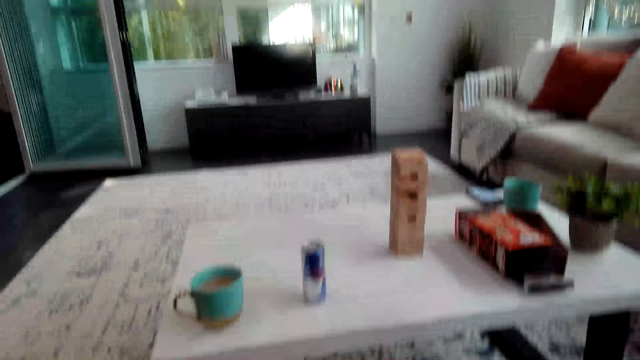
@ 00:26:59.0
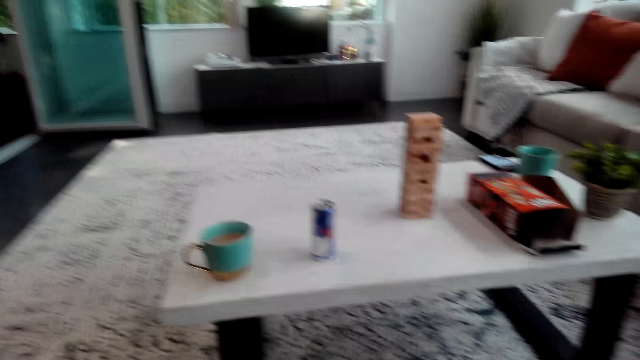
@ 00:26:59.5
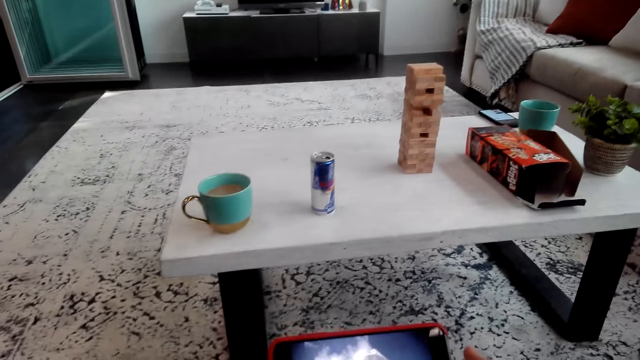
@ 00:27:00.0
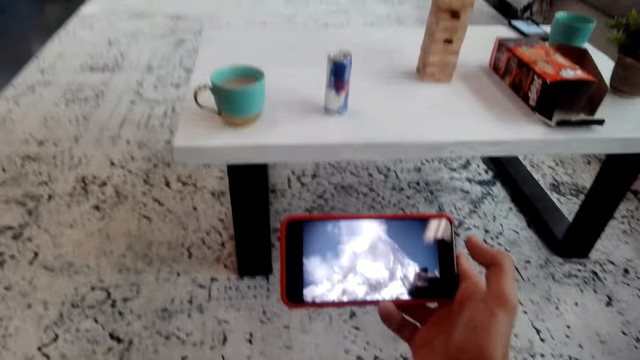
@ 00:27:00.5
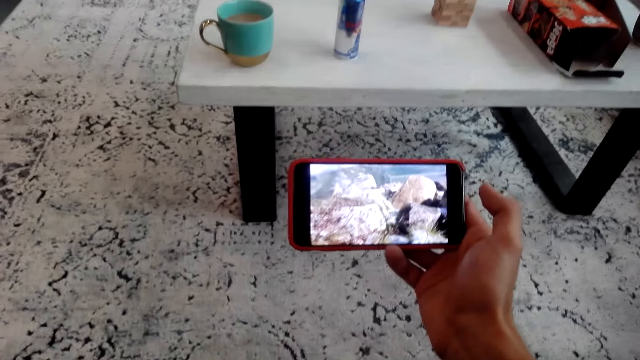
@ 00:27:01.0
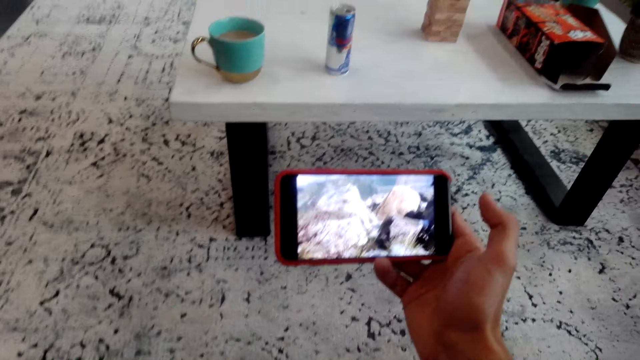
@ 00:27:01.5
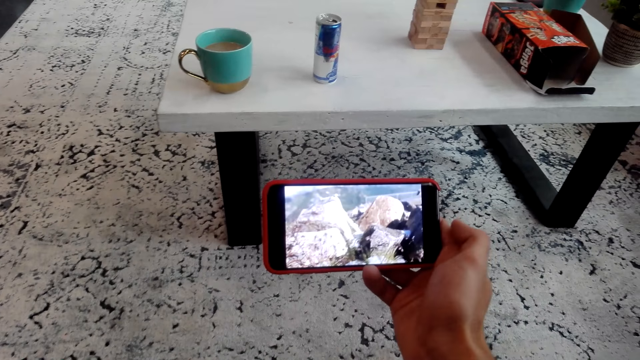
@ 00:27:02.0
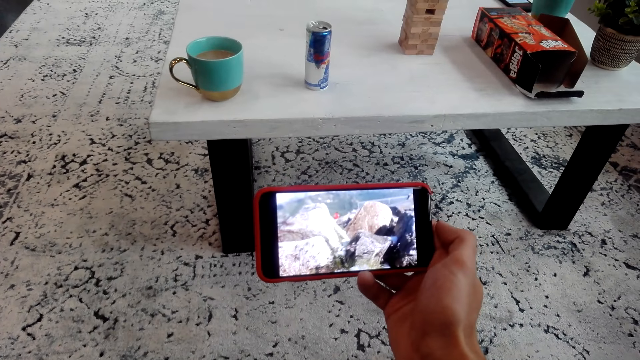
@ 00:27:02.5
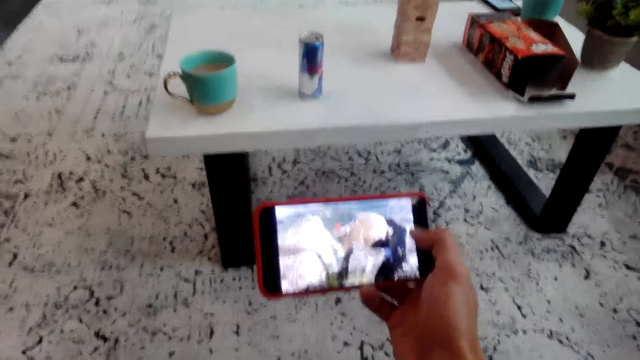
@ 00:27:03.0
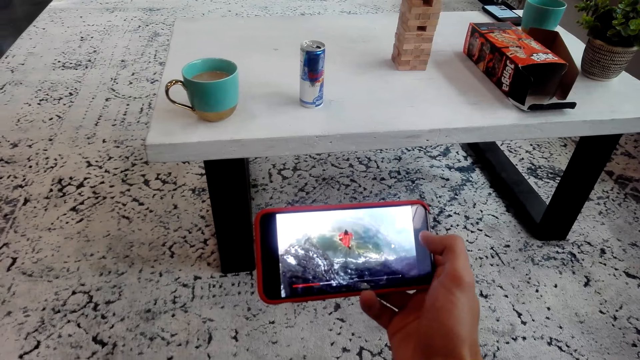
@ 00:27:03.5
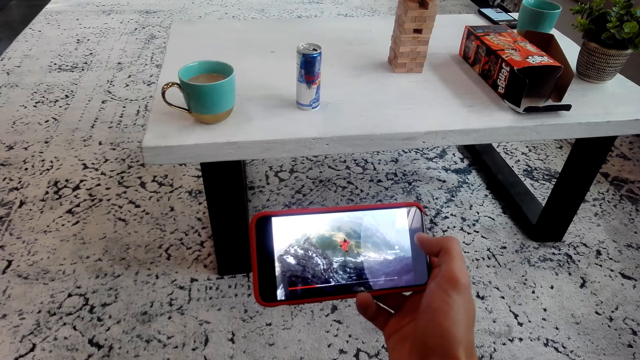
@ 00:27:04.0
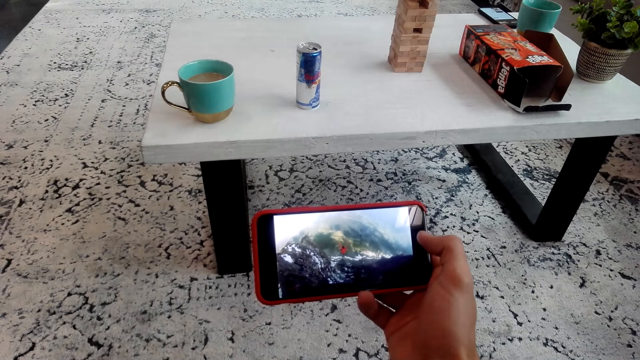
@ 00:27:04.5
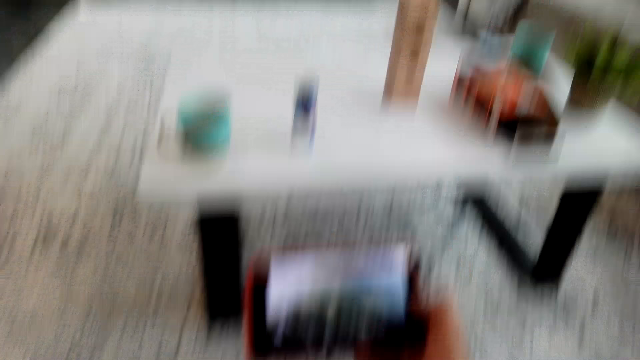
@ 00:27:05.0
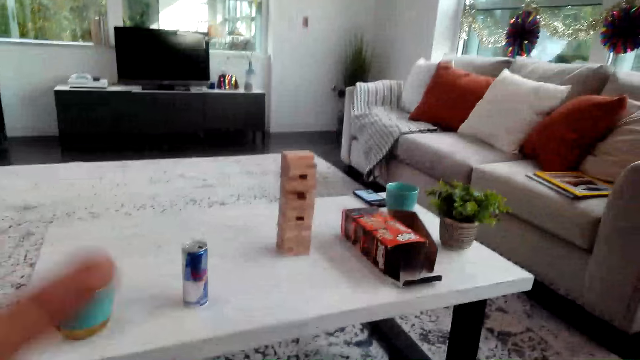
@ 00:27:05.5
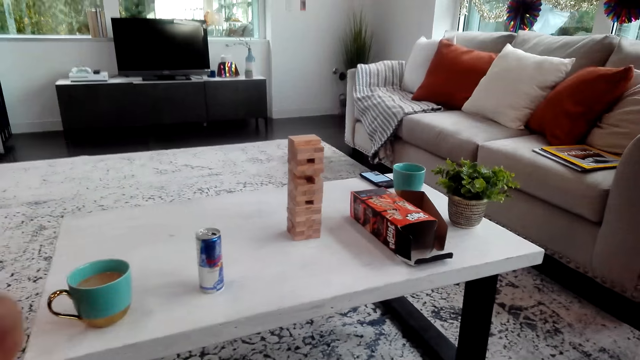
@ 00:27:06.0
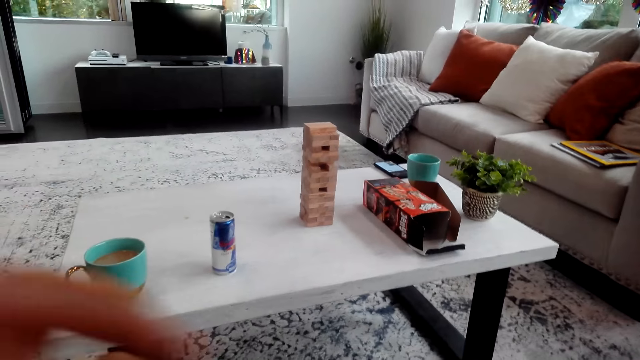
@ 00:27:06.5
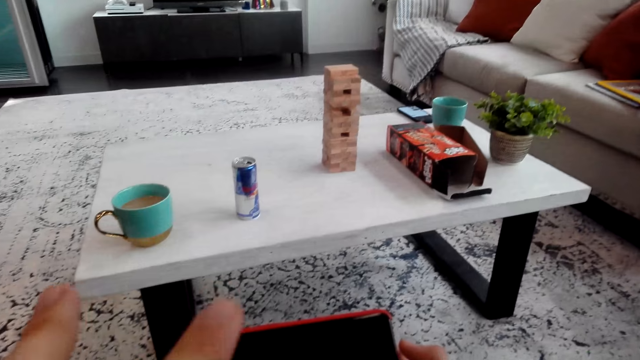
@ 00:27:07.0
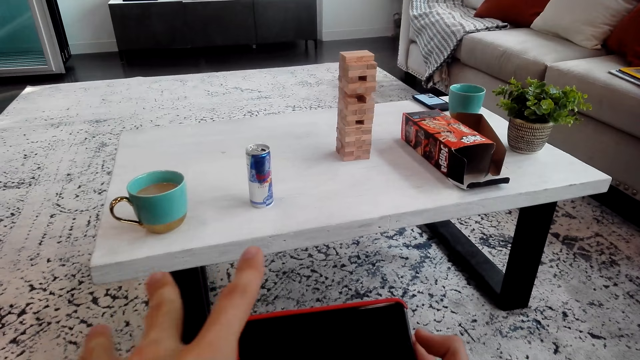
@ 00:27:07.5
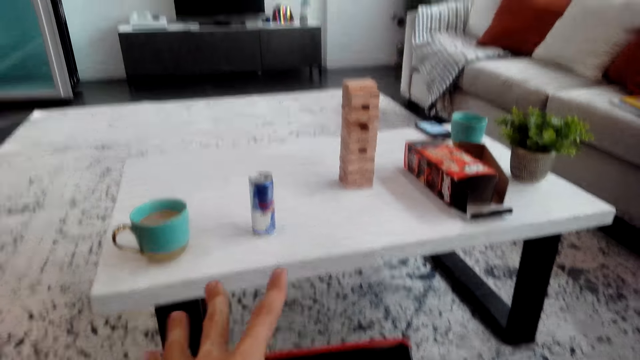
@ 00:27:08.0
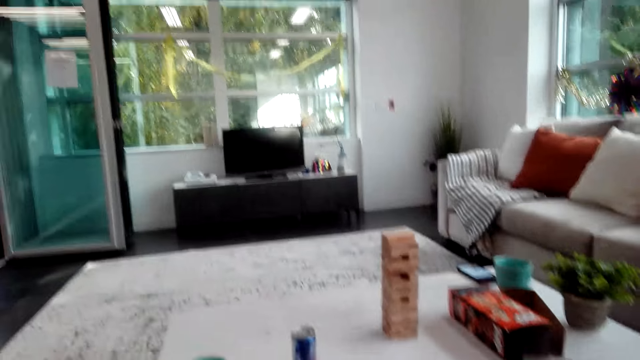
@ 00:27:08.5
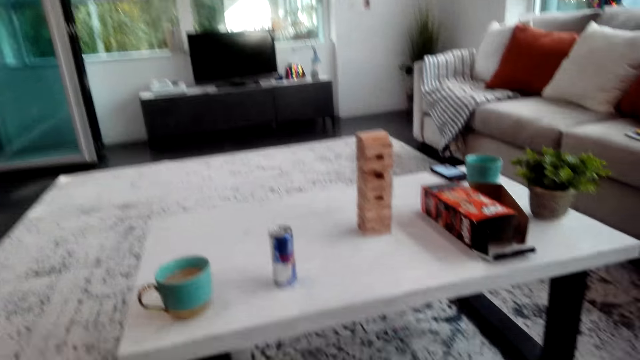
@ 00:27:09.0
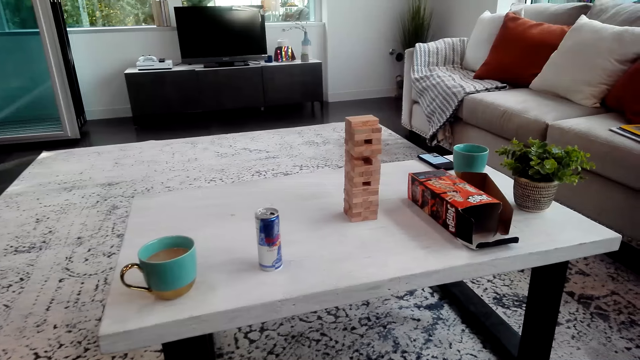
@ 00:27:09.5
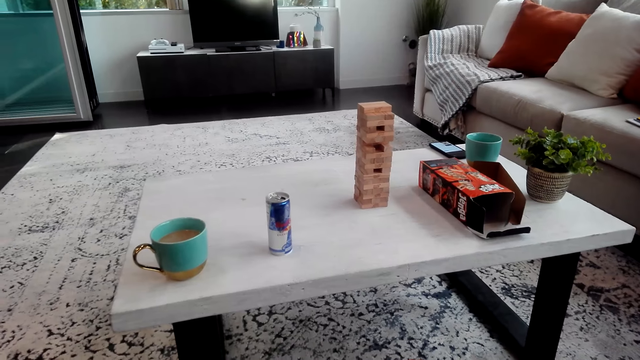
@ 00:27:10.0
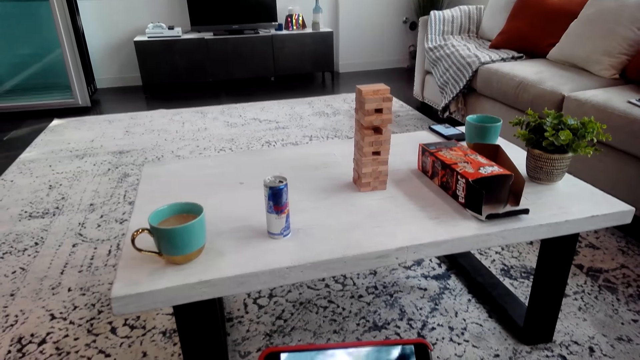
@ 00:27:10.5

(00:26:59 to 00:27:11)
The camera wearer watches the video. He gestures with his hand. He demonstrates with hands.

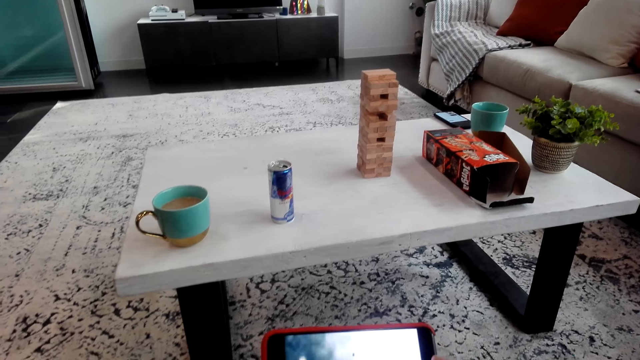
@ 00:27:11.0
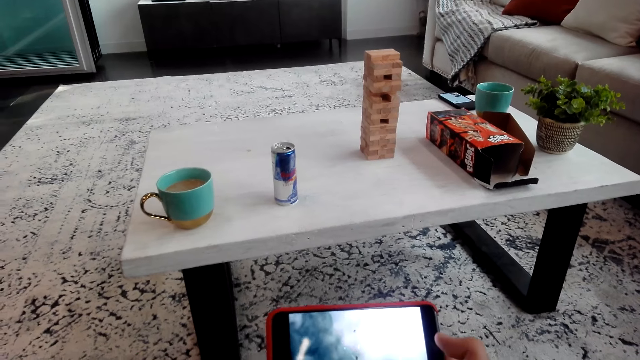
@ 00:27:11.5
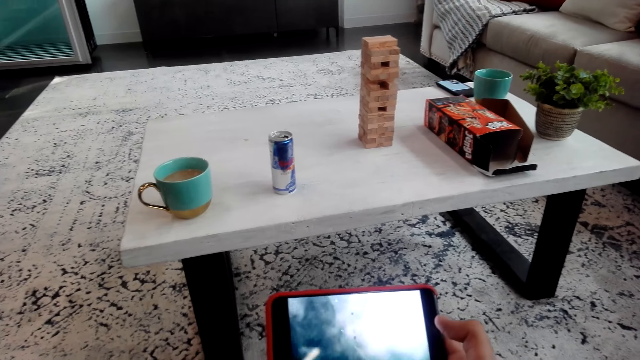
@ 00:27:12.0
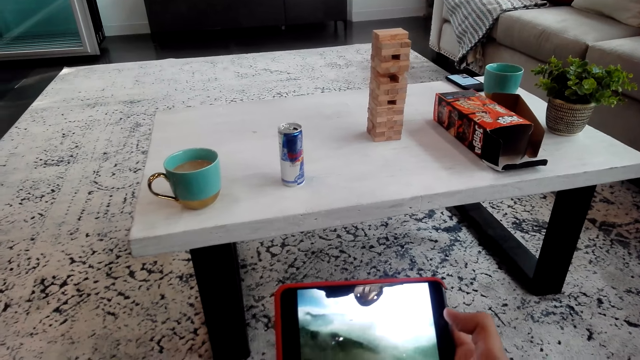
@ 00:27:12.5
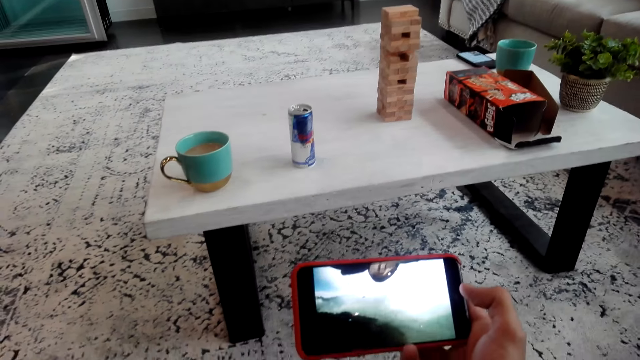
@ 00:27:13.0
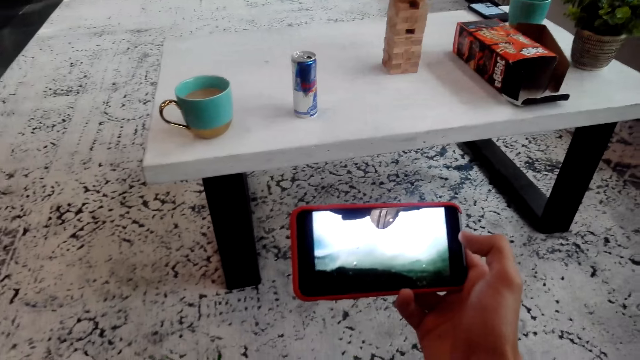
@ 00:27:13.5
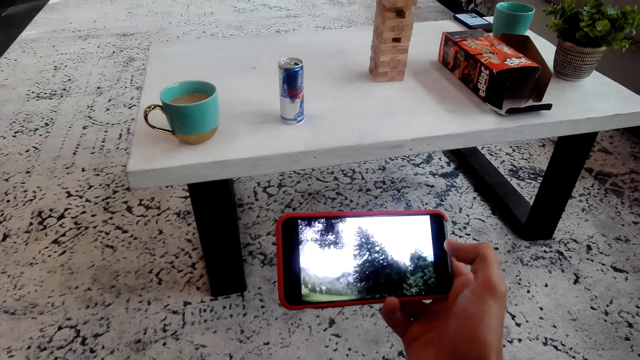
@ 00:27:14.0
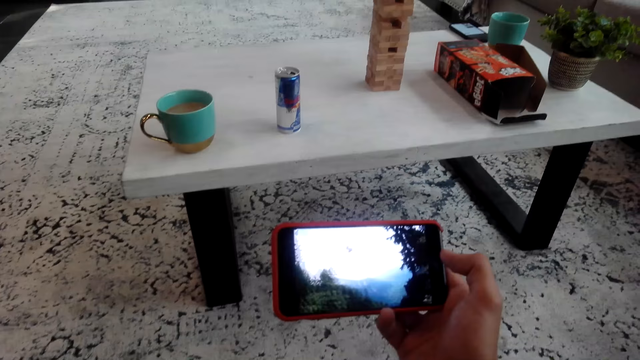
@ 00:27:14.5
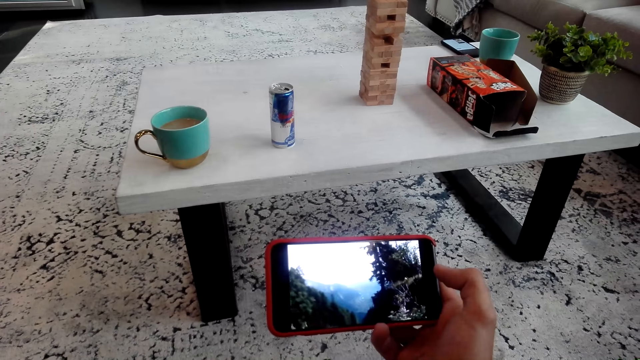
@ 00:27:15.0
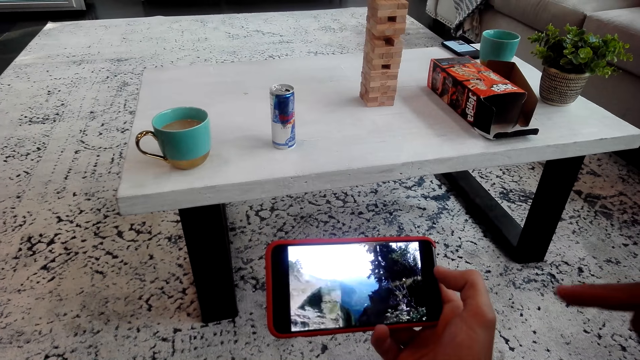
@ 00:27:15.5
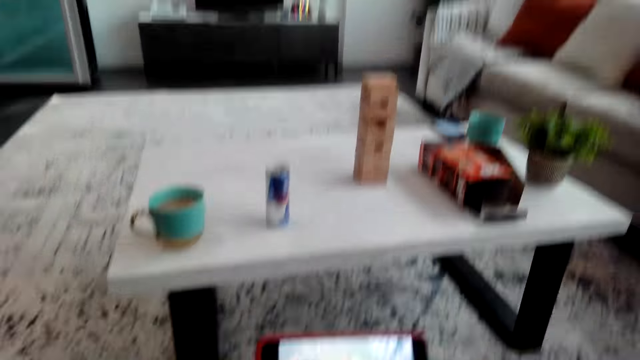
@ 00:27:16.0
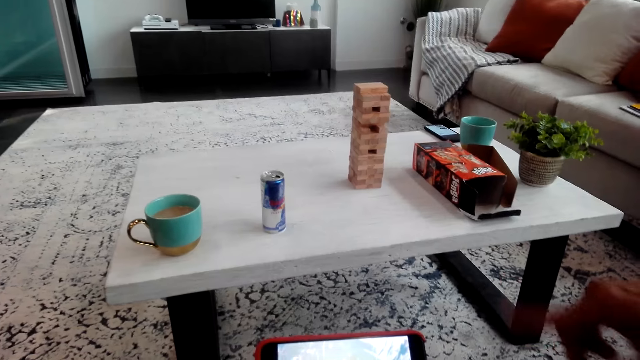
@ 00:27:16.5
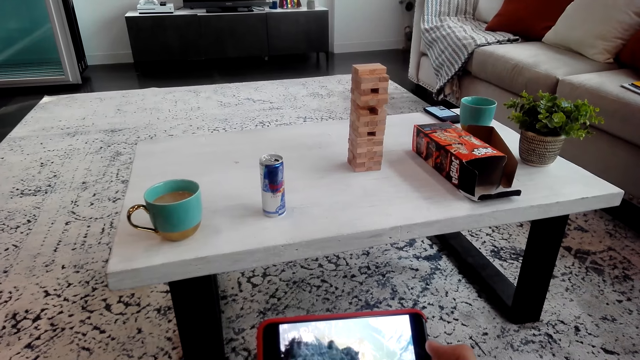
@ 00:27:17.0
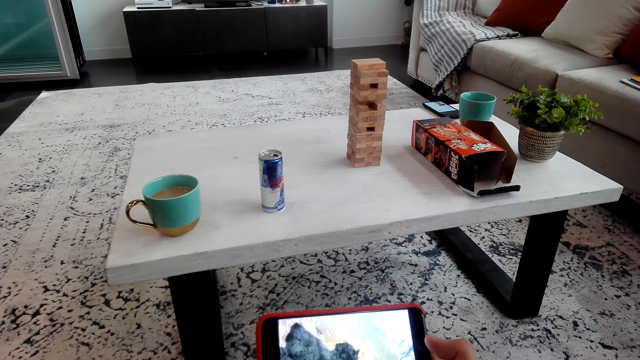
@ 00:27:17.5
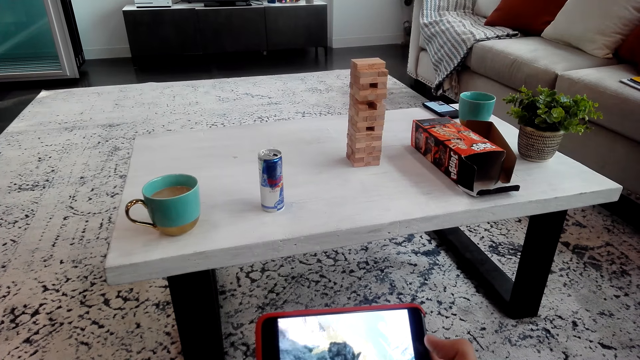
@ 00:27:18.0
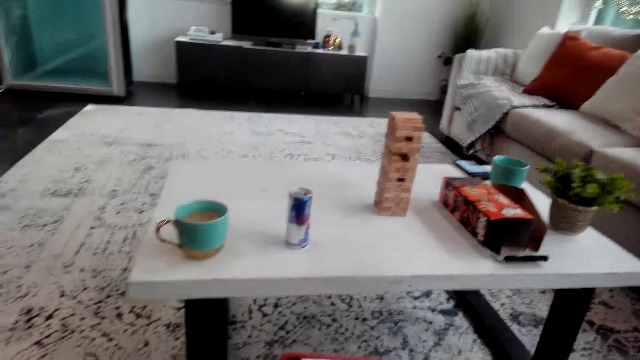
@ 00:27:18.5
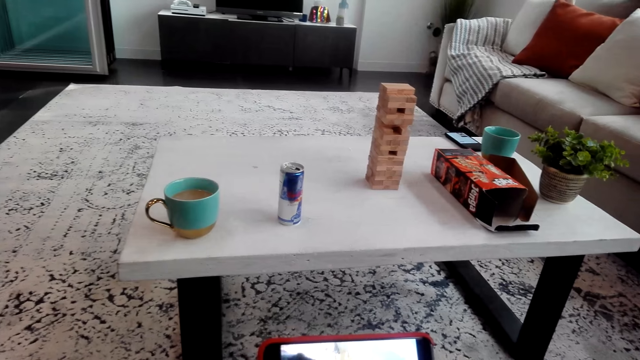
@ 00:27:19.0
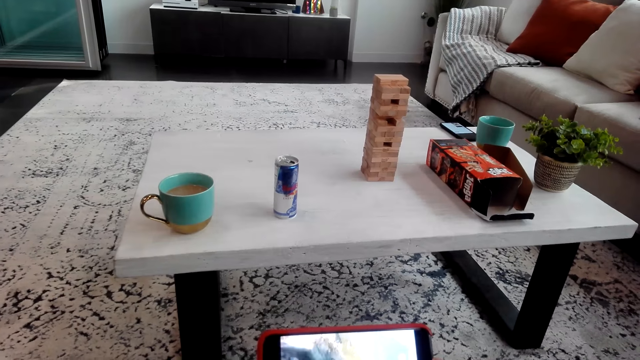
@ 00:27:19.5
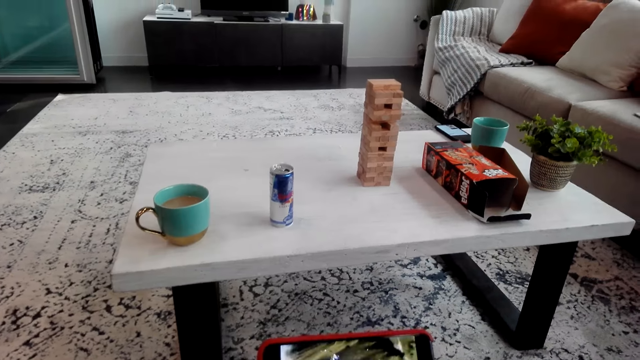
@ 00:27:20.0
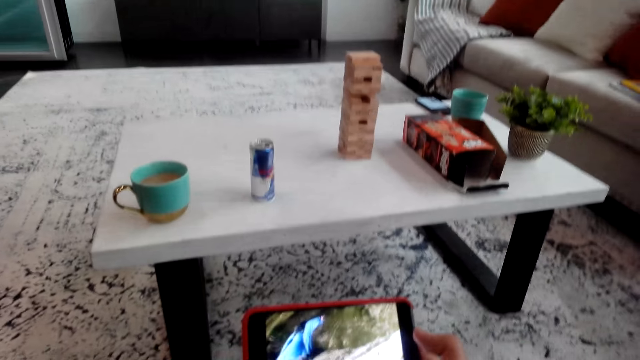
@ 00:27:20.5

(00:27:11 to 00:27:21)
The camera wearer watches the video. A man talks to the camera wearer and points at the phone.
